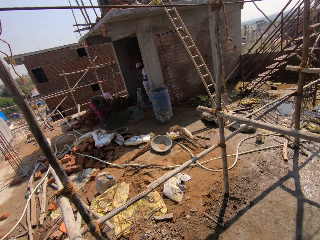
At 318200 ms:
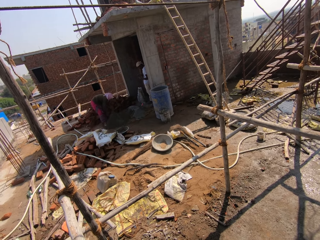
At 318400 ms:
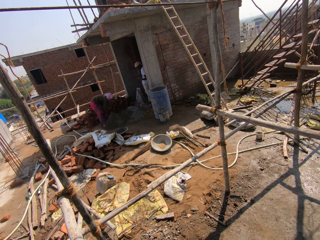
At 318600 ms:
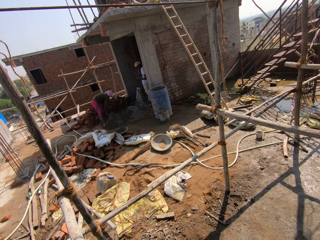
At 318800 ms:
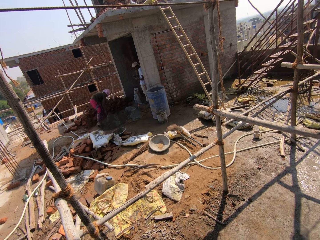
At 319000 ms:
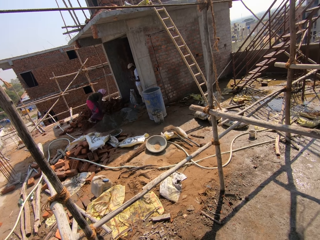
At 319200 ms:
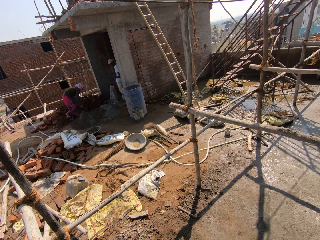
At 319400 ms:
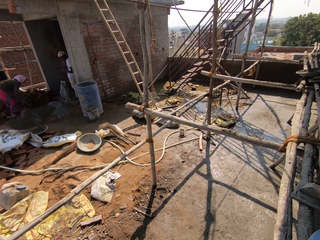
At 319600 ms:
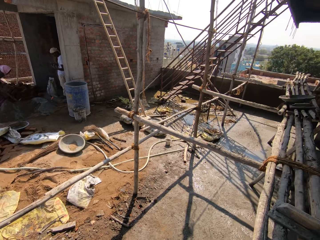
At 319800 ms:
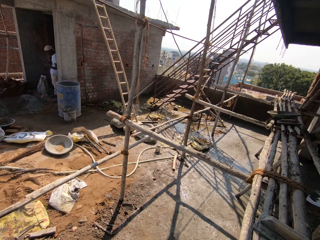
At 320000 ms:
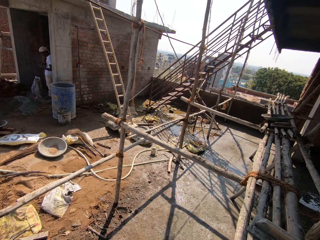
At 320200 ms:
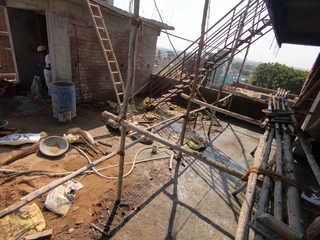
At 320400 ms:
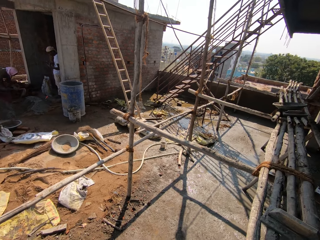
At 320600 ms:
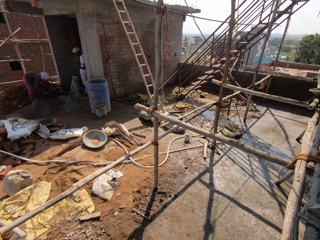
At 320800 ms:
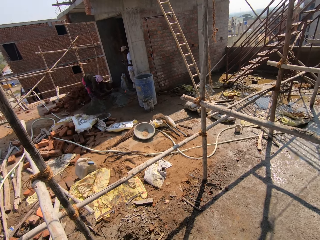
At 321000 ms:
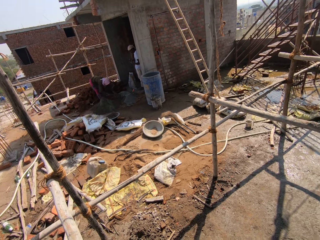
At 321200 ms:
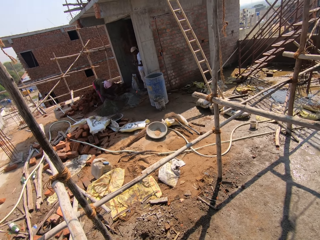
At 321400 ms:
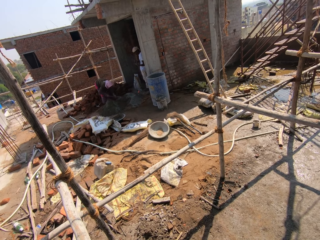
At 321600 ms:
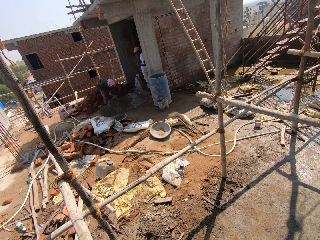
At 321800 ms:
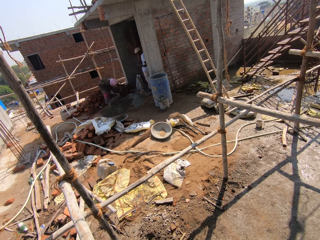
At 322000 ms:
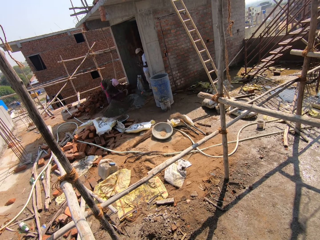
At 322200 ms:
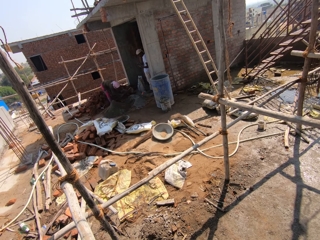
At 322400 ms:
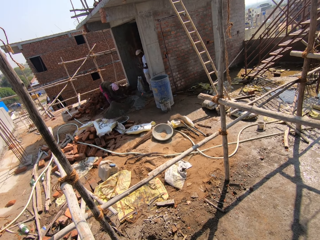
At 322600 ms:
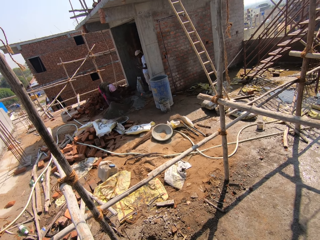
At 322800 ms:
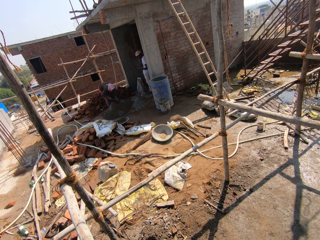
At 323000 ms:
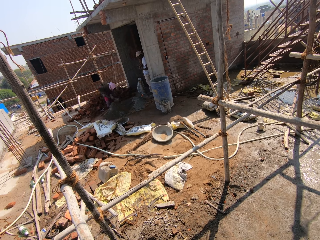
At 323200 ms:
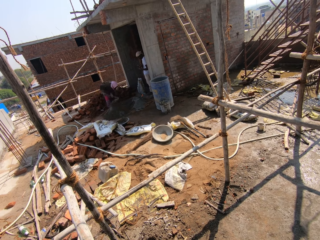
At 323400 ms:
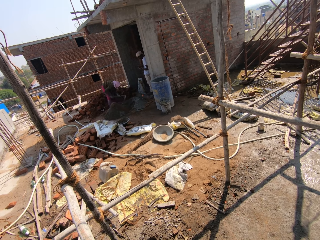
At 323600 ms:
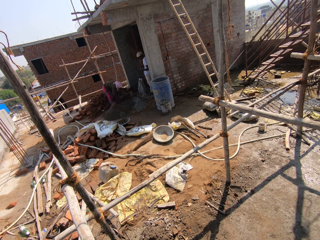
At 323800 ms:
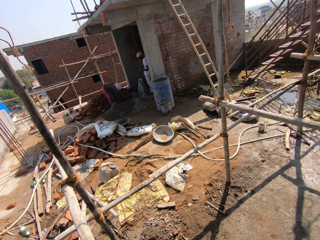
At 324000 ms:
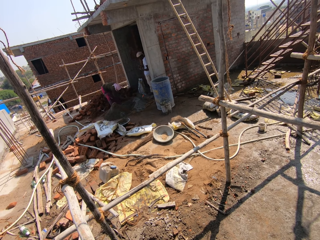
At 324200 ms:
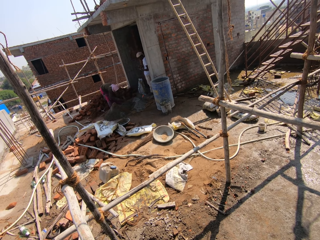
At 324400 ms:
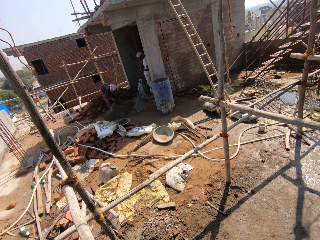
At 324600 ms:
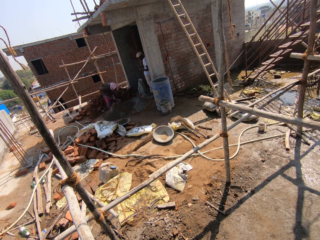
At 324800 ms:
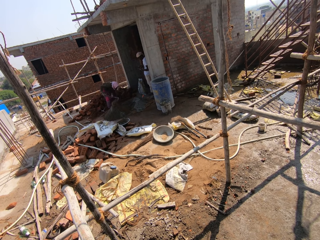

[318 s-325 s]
The camera wearer looks around the construction site.

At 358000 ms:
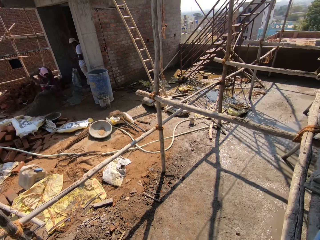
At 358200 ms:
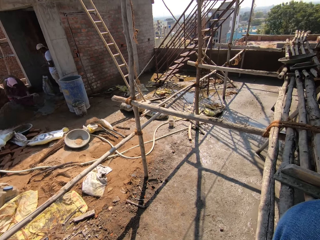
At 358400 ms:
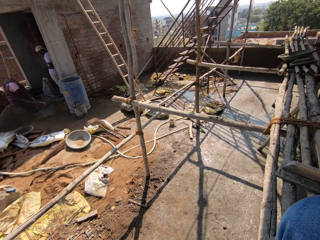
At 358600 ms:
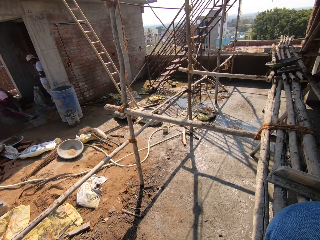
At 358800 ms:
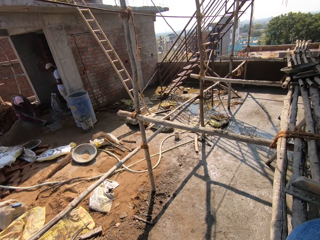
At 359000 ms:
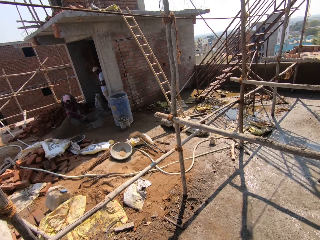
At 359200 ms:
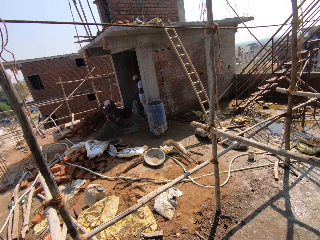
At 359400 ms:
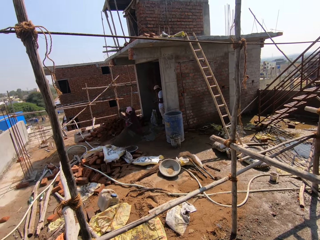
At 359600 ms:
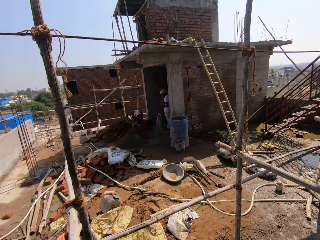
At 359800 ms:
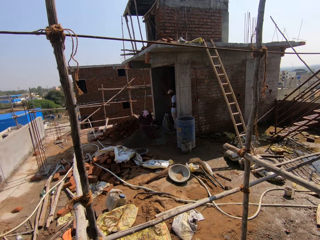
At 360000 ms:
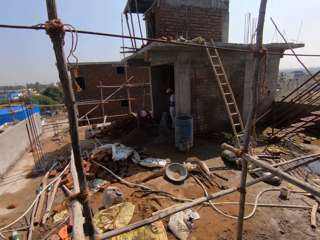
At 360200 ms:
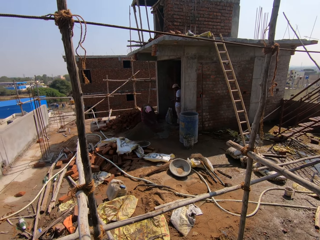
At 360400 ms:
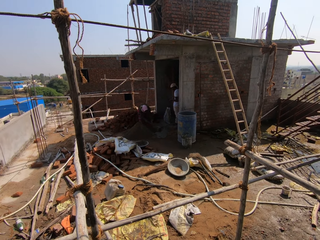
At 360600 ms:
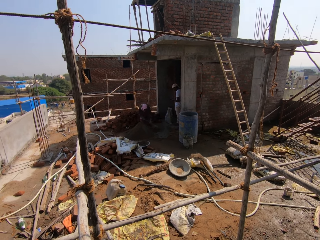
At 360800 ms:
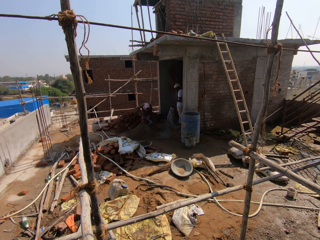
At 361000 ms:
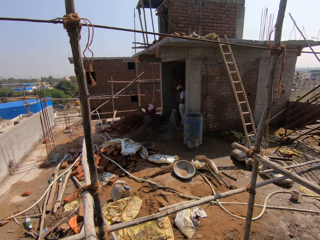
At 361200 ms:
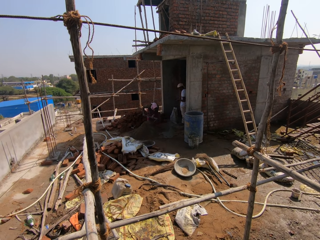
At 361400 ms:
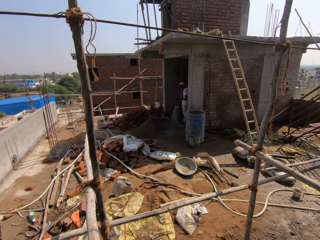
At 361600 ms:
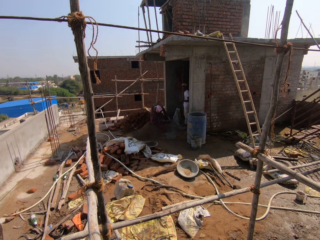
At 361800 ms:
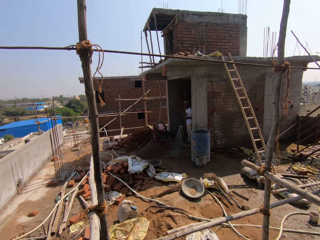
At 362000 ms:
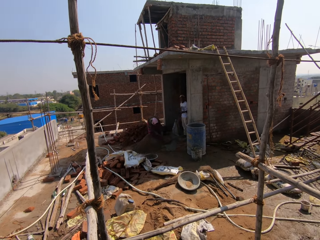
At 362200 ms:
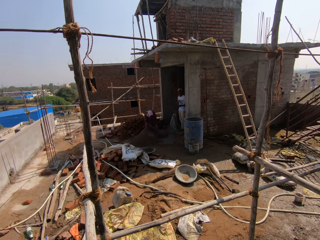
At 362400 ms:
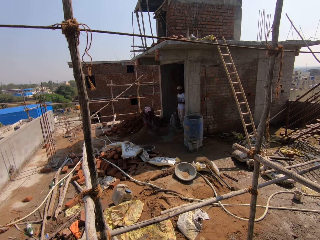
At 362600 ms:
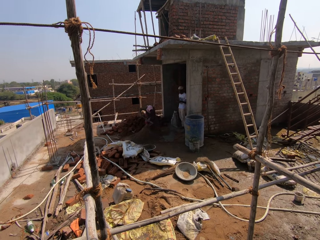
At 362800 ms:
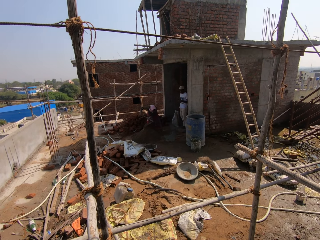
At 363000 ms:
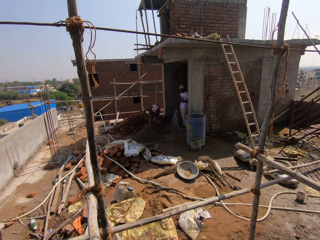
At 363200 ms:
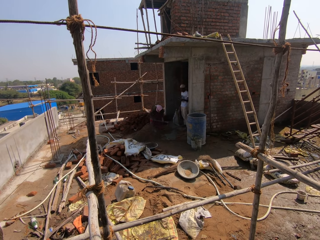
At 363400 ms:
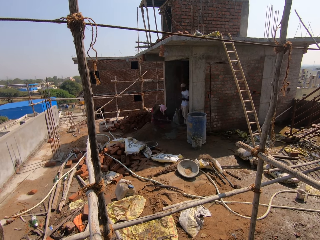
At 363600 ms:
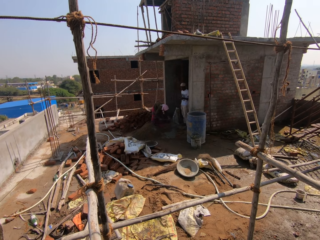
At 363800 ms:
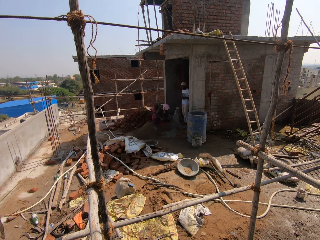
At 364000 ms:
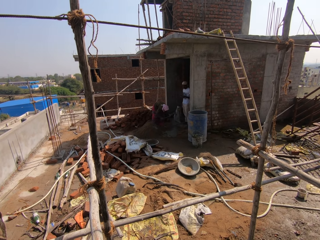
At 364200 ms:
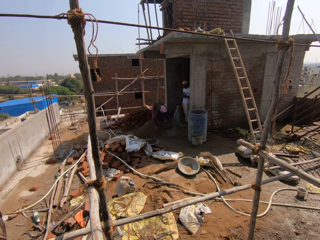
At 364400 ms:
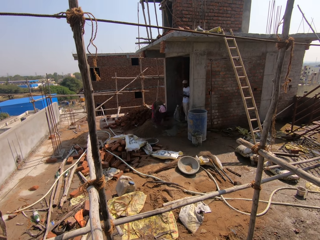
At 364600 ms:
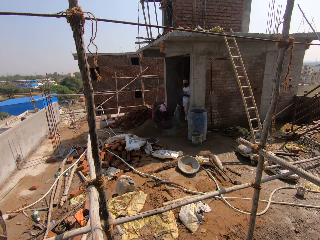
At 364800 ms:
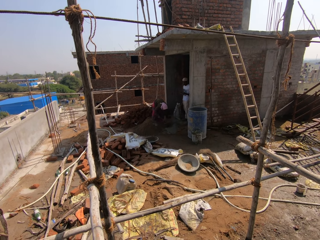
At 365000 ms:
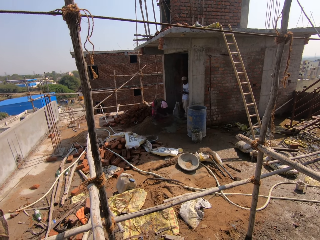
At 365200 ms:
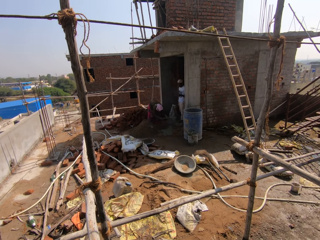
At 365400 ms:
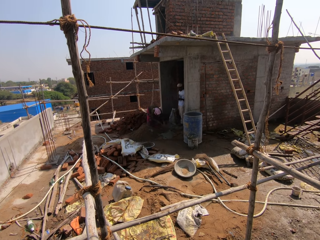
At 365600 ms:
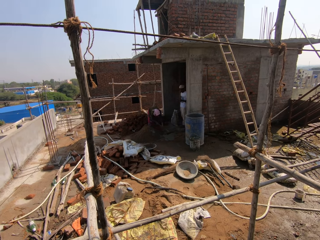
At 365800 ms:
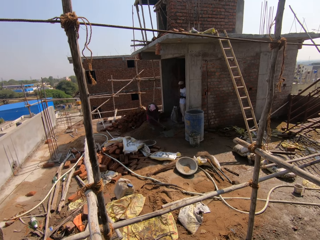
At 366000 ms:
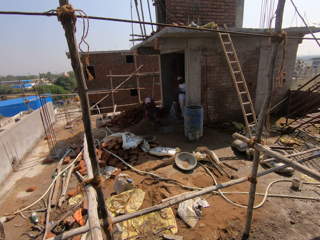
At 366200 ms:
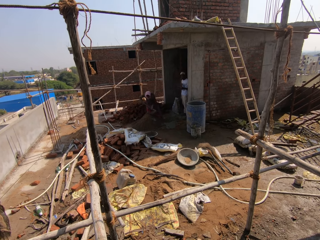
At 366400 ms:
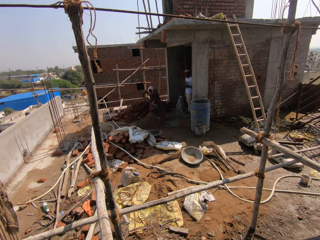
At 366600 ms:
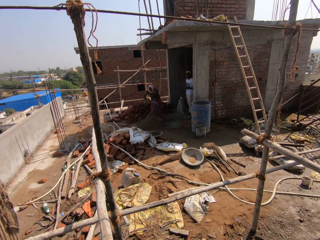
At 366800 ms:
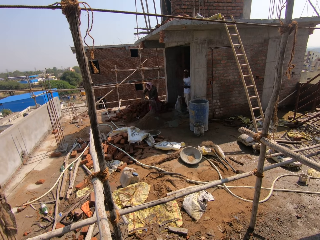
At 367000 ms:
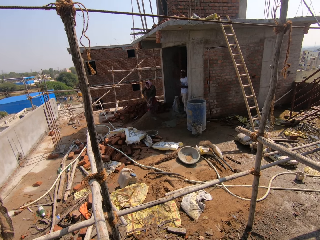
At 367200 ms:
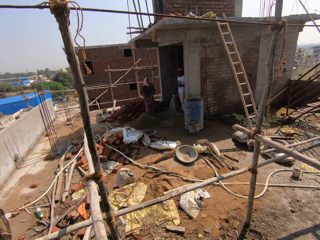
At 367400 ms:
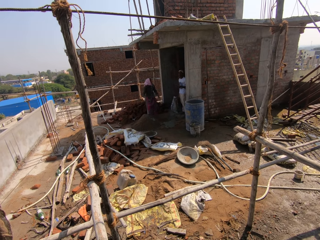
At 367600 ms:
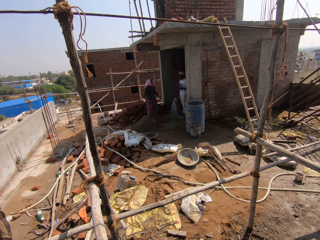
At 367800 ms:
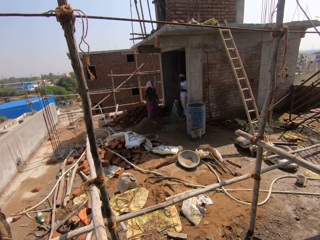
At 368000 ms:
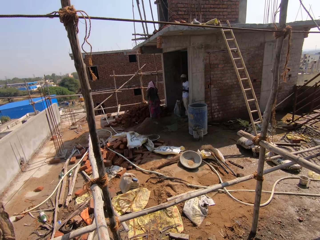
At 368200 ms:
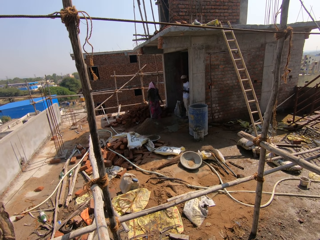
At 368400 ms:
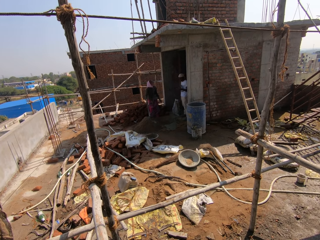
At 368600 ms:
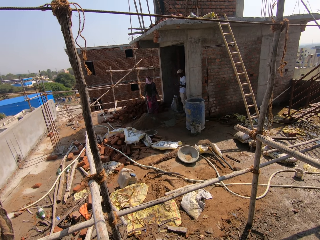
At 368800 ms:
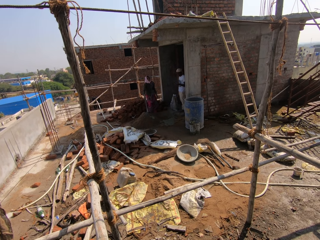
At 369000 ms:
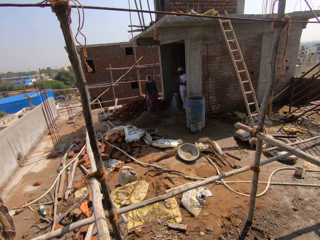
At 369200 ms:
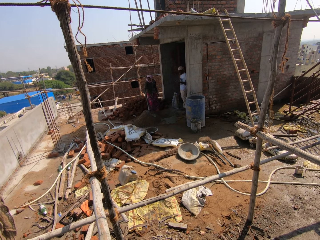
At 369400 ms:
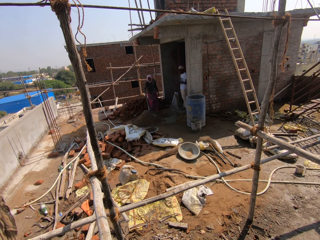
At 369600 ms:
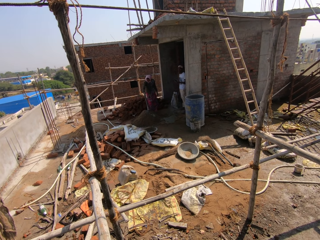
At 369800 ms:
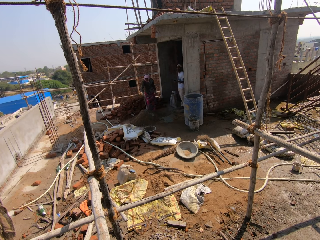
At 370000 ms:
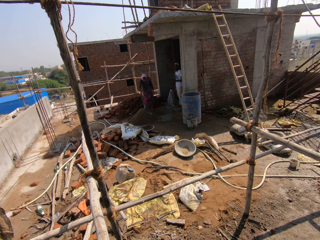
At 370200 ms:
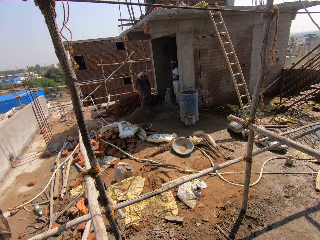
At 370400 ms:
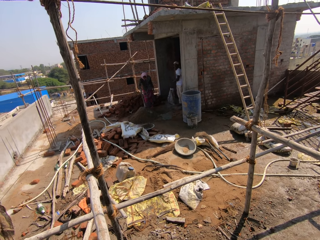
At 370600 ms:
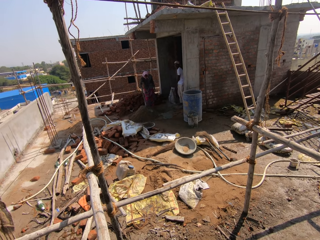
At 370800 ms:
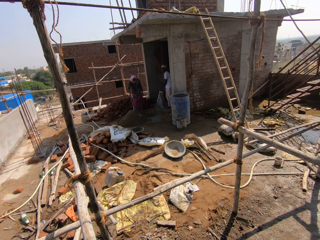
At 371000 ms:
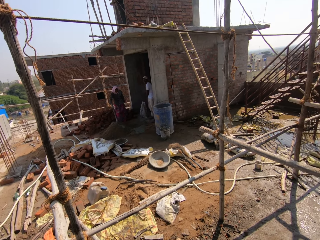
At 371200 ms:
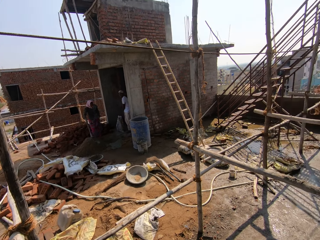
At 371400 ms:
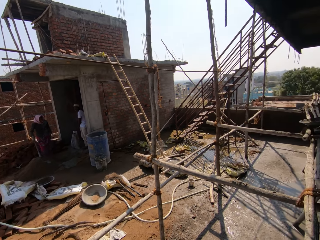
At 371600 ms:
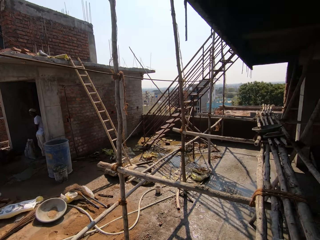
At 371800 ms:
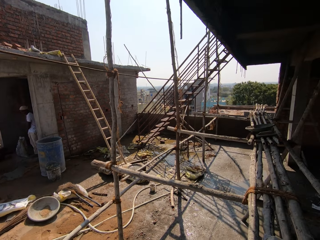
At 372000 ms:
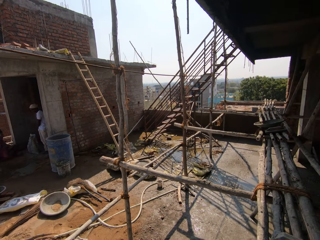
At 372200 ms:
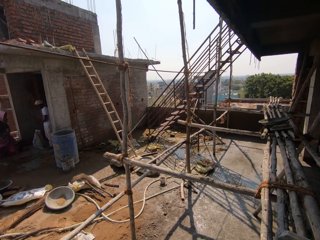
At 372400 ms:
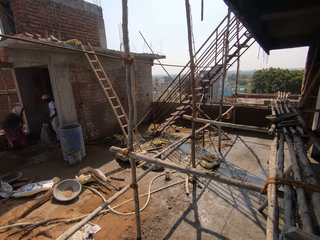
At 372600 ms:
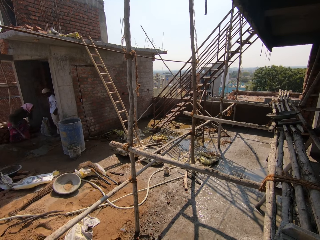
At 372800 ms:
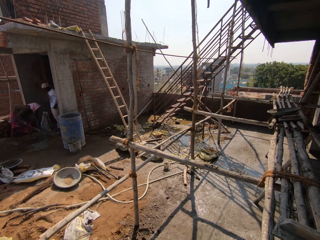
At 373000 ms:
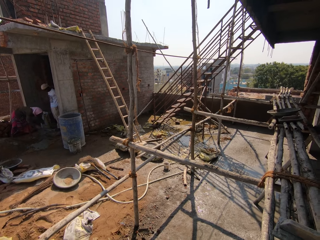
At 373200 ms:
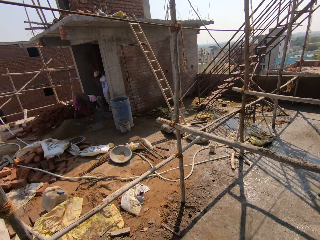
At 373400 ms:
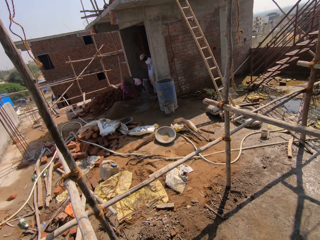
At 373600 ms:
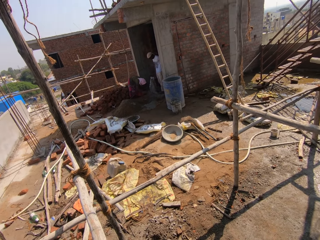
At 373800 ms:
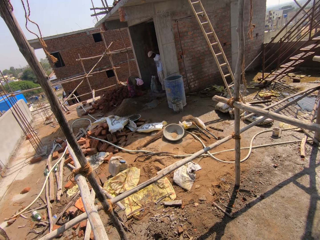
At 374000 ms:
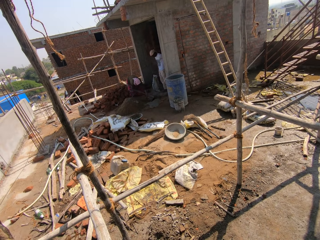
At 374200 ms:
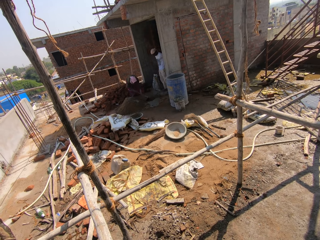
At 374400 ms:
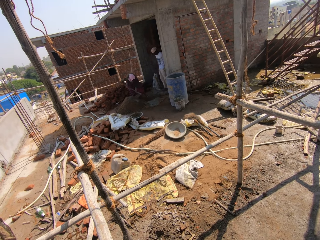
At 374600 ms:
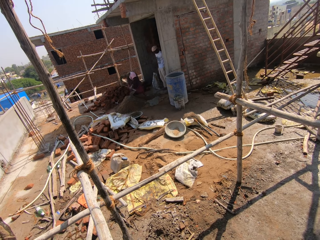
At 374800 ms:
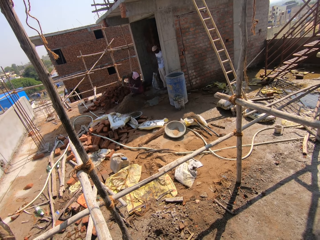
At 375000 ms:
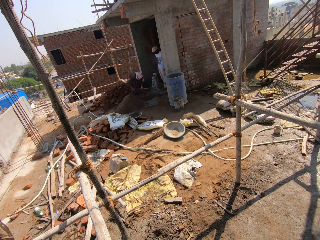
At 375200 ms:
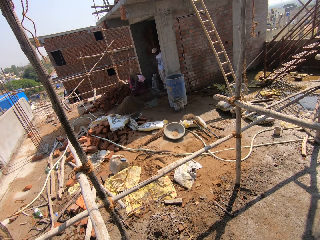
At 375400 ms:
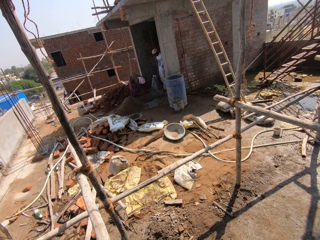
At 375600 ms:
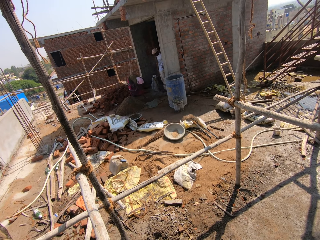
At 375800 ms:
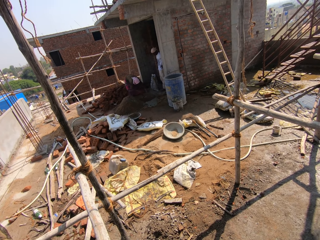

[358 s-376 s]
The camera wearer converses with a man. They look around the building site.
